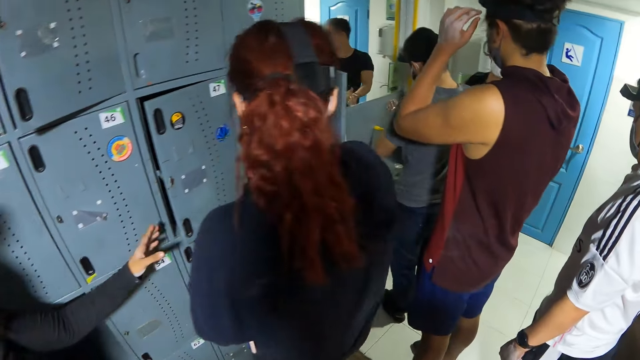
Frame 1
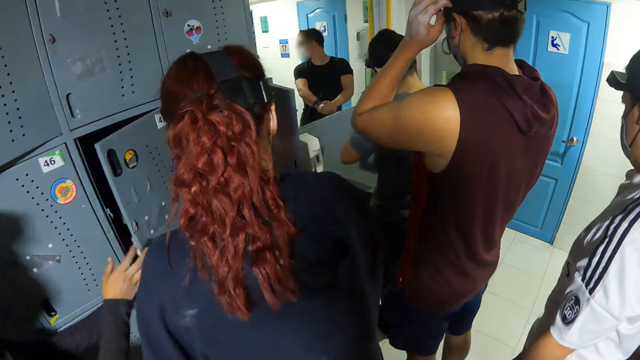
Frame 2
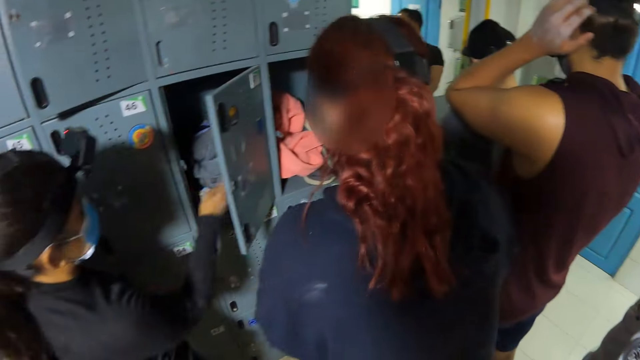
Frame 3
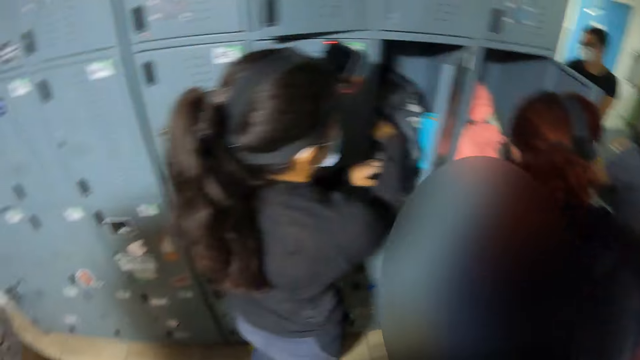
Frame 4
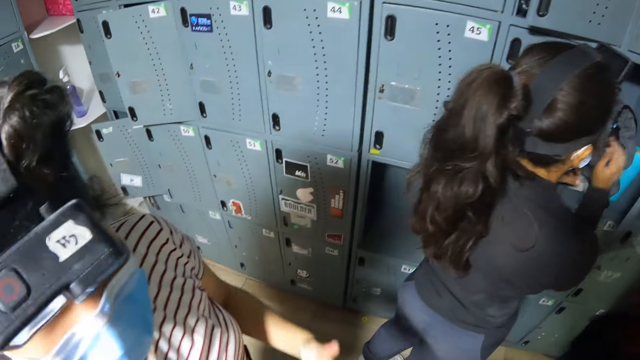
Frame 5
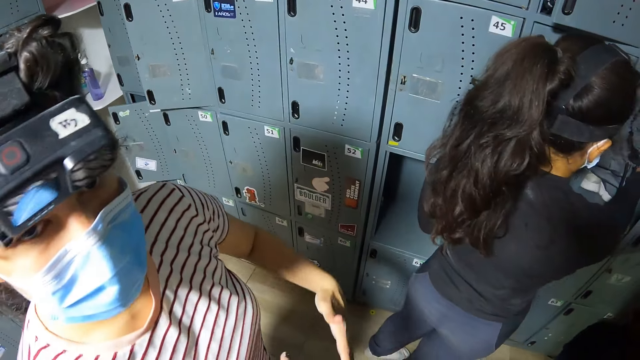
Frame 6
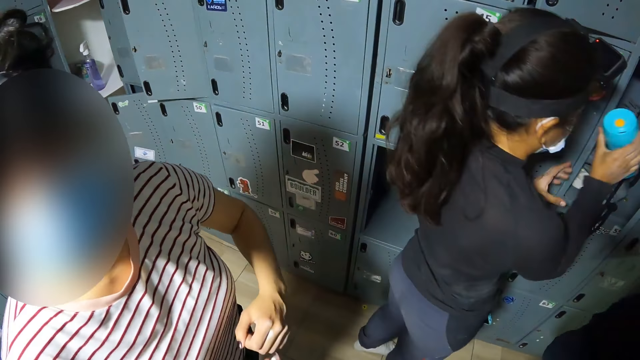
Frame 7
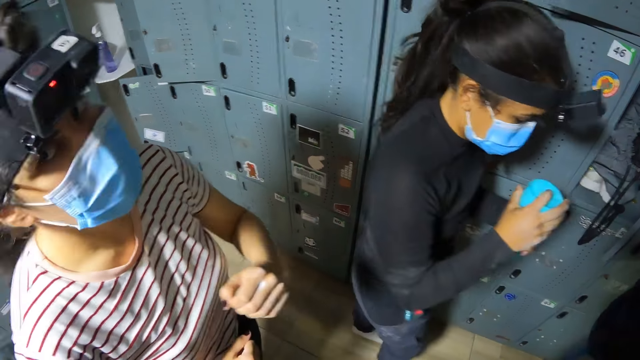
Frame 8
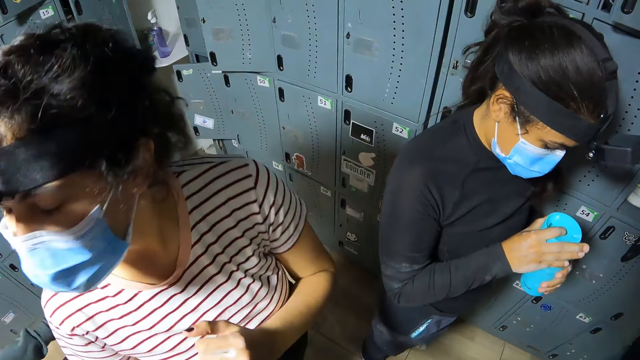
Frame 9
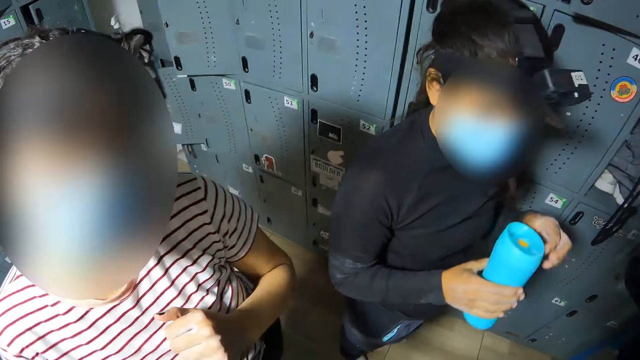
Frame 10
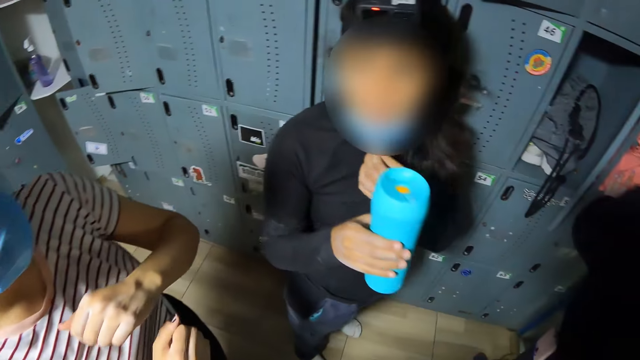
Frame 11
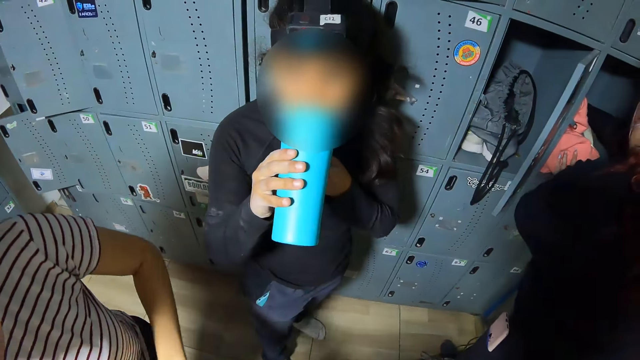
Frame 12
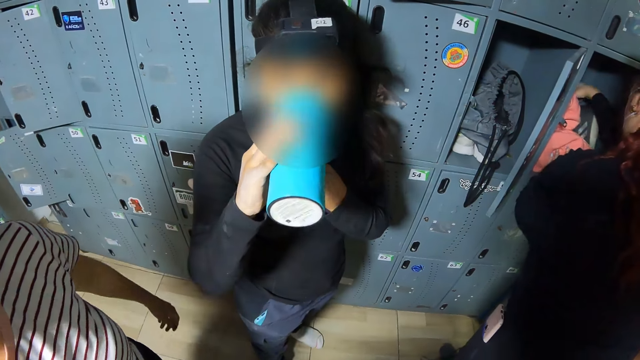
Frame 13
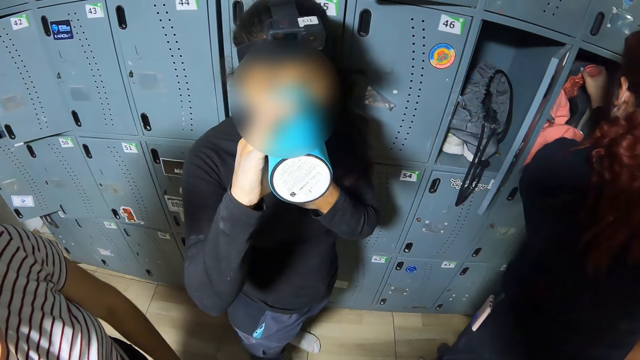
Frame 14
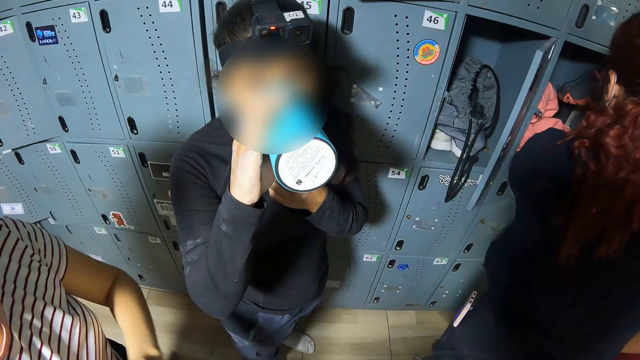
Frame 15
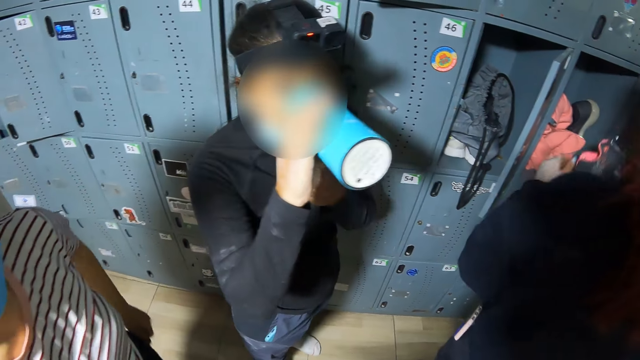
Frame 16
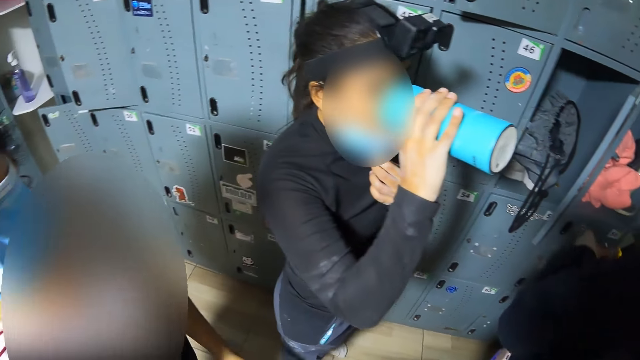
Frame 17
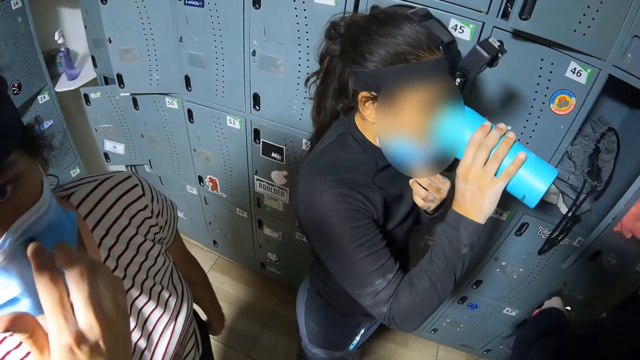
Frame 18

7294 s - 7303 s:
The camera wearer interacts with a woman in the locker room. The woman dances.

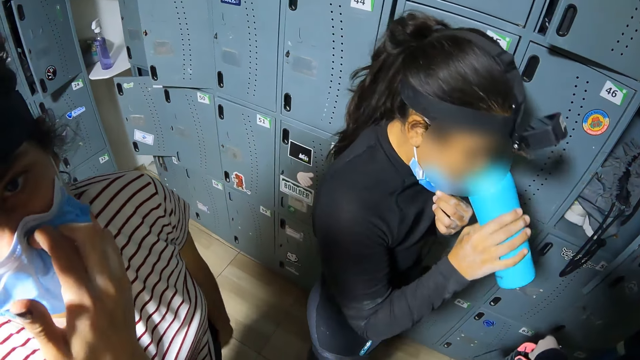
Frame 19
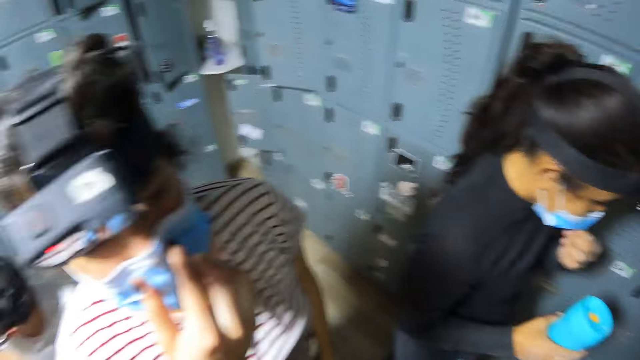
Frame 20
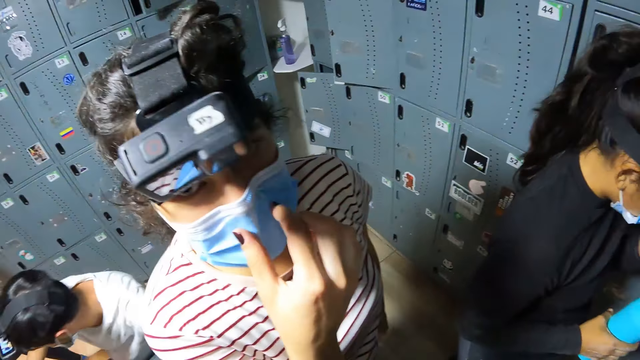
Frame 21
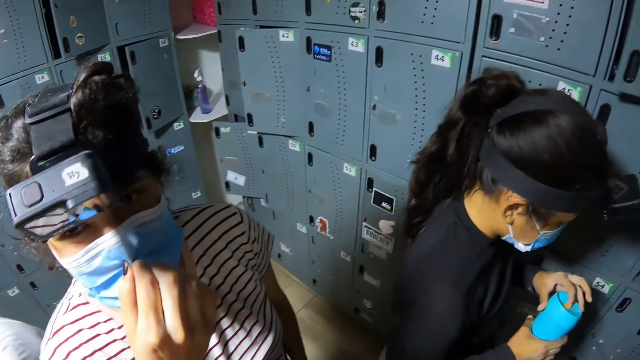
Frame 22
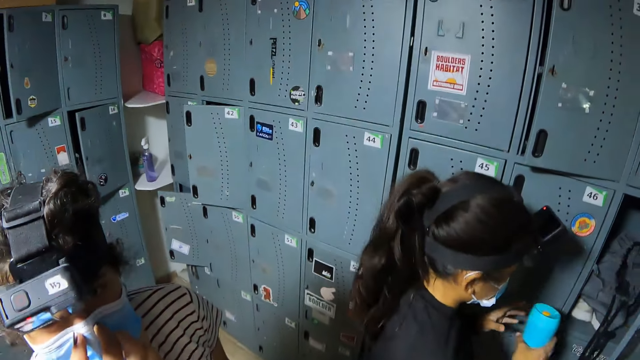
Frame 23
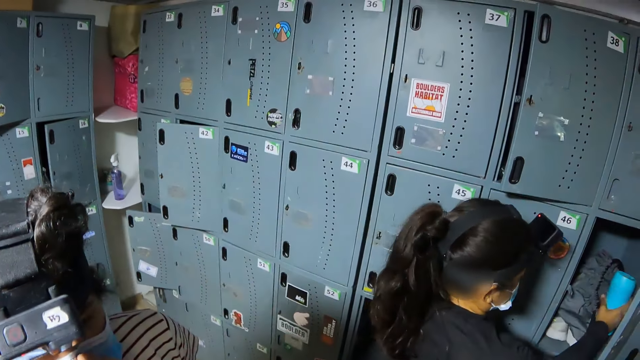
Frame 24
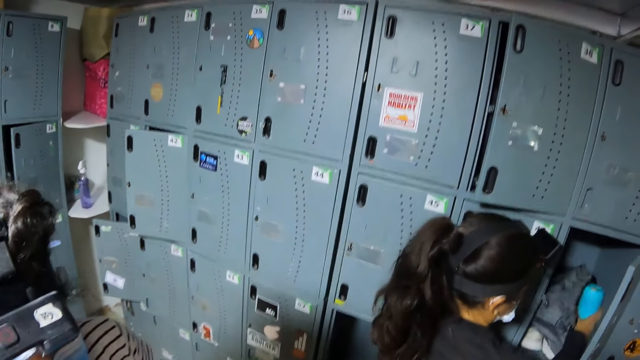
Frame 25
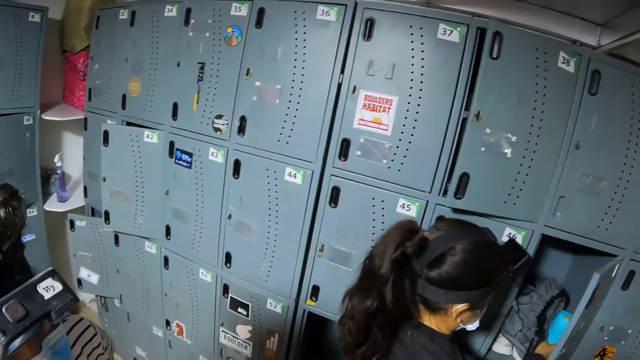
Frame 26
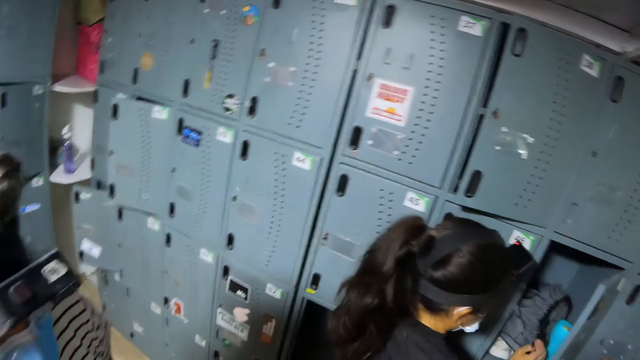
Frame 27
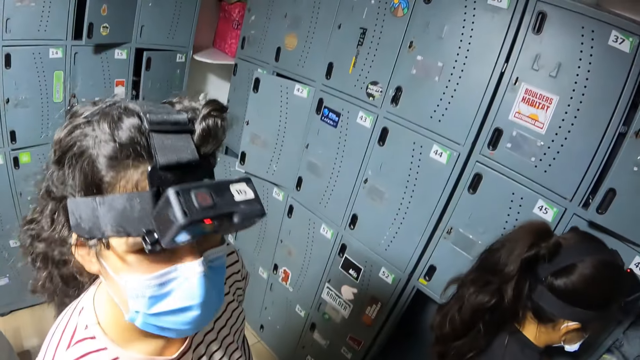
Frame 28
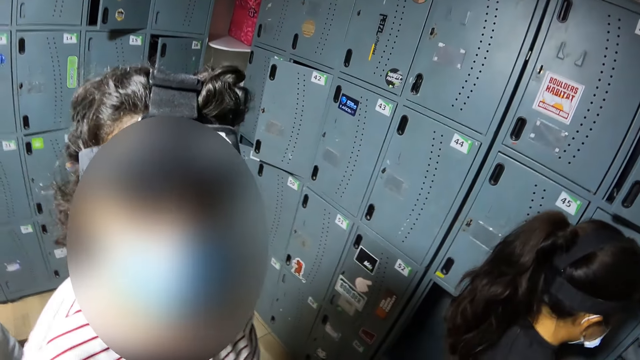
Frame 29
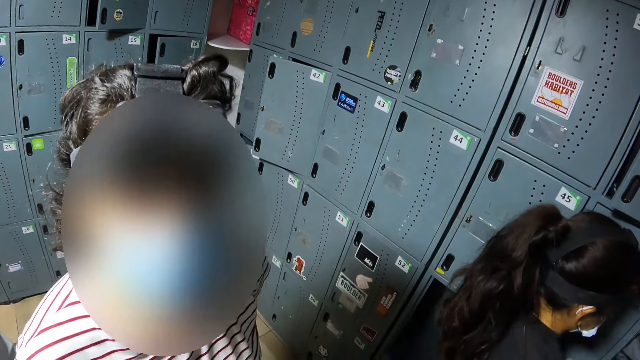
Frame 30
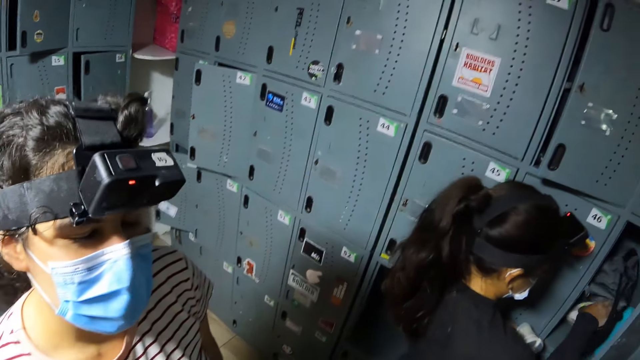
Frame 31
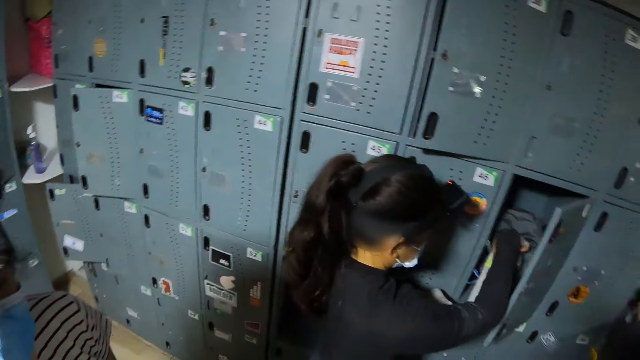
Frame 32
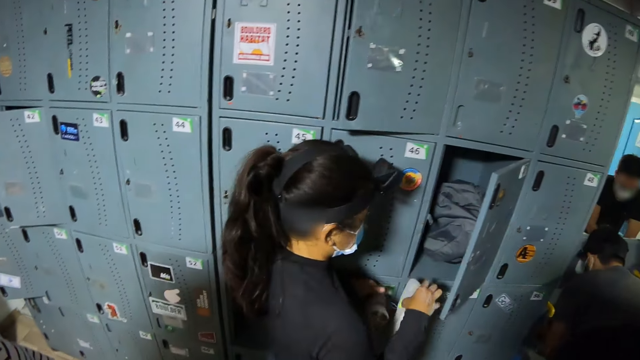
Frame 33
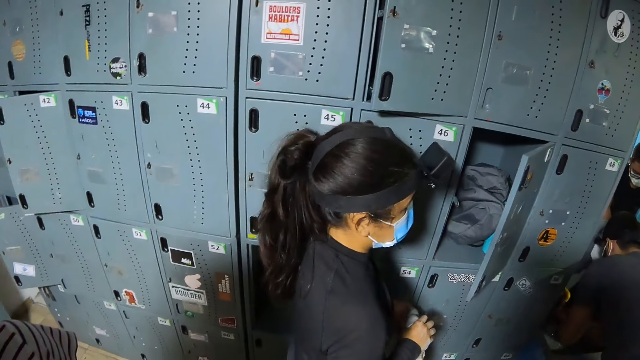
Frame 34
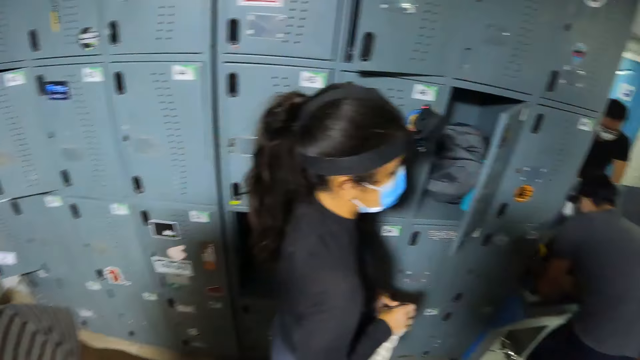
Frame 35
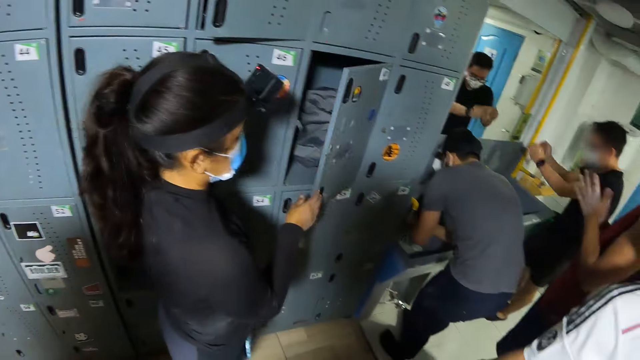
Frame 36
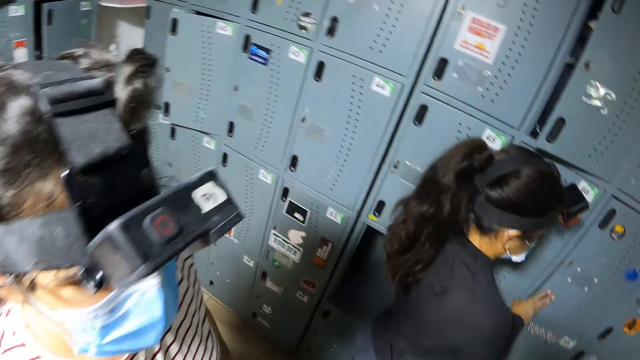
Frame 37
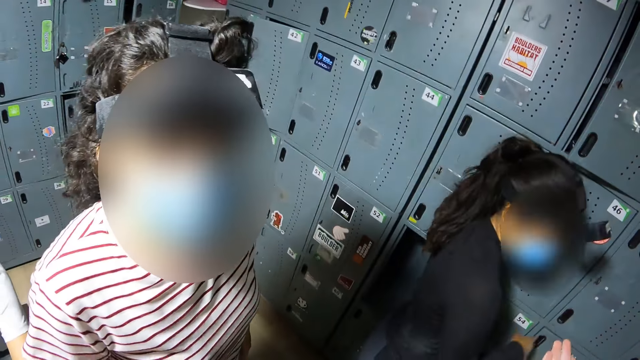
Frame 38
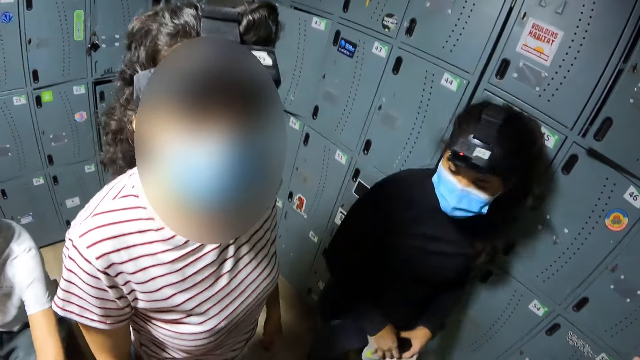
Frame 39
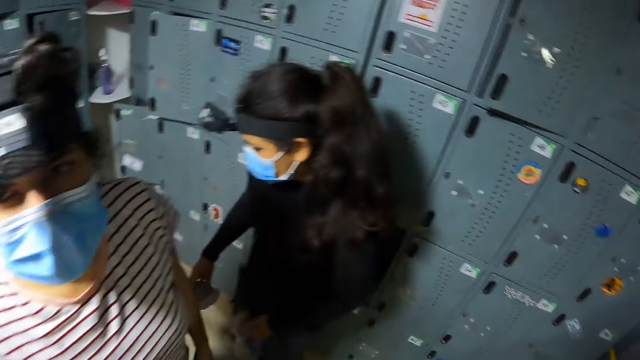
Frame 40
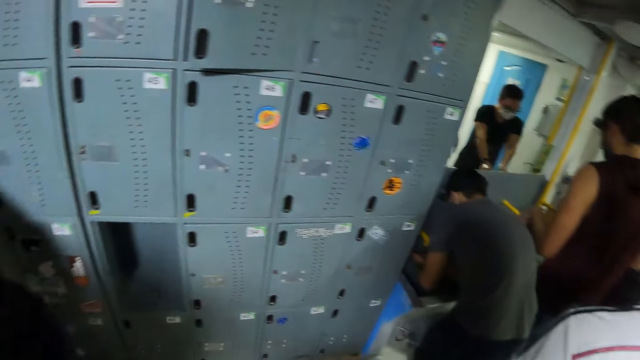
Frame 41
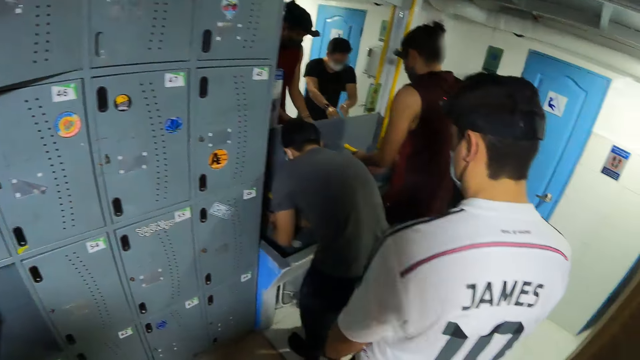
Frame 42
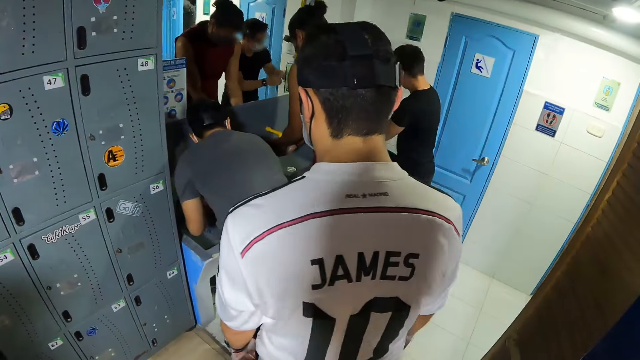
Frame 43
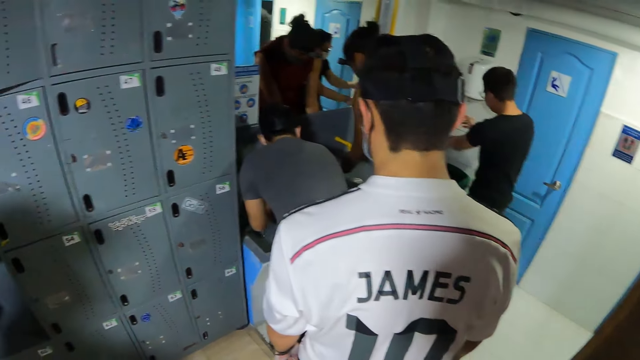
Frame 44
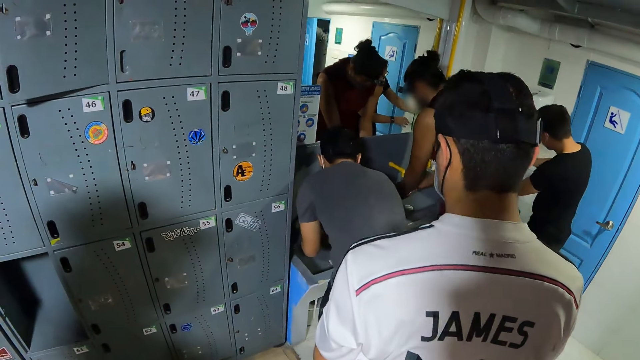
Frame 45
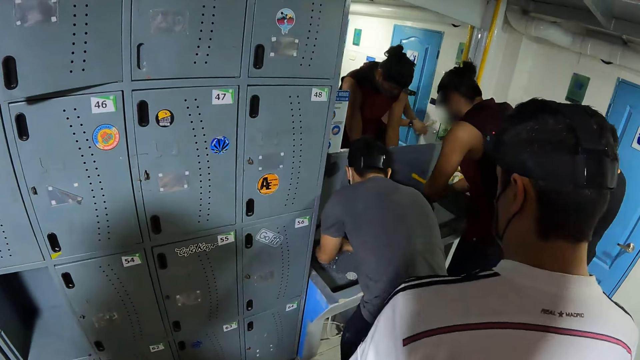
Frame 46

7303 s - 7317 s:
A woman touches the mask. Another woman drops the bottle in her right hand in the locker. The camera wearer converses with a third woman. The second woman passes the bottle in her right hand to her left hand, picks shoes from the locker, and closes the locker with her right hand. The camera wearer looks around a room. The second woman walks around the room. The camera wearer walks around the room.
